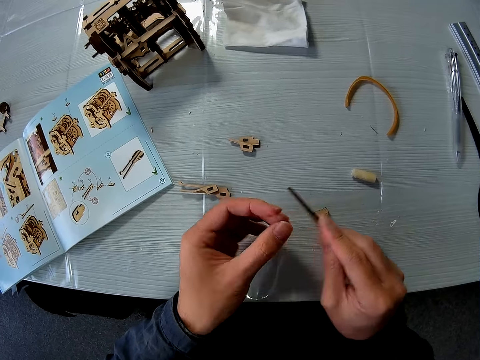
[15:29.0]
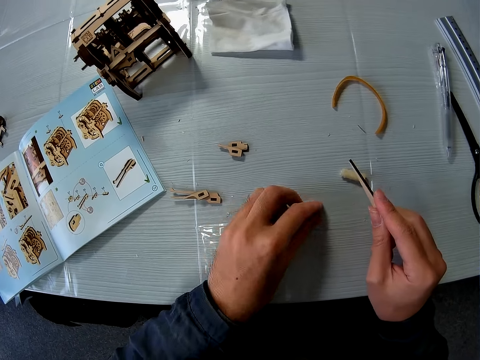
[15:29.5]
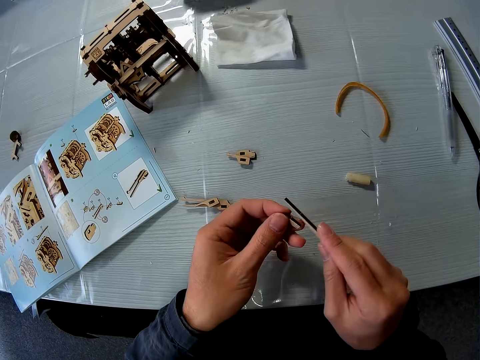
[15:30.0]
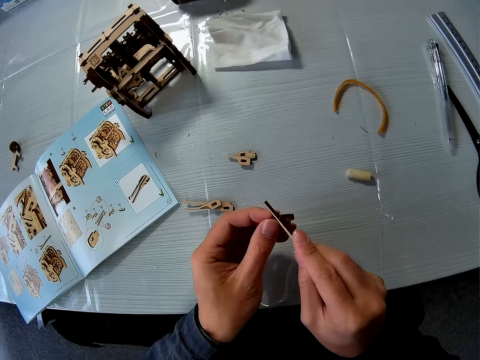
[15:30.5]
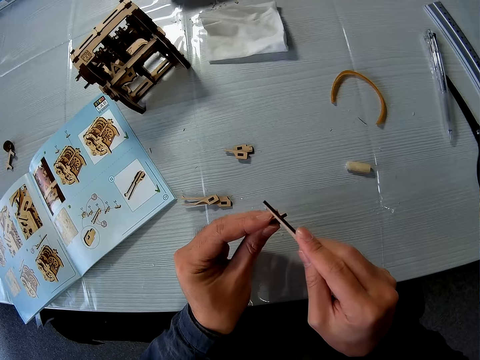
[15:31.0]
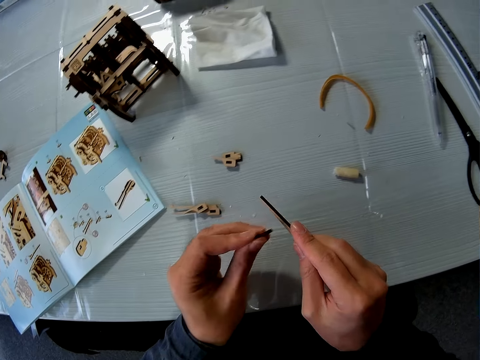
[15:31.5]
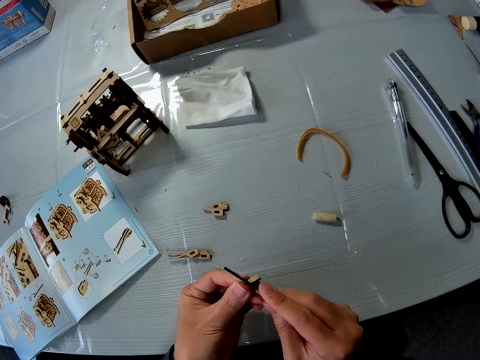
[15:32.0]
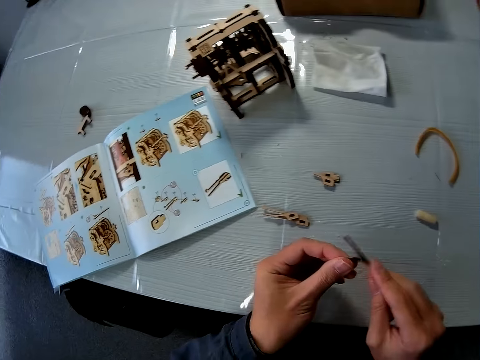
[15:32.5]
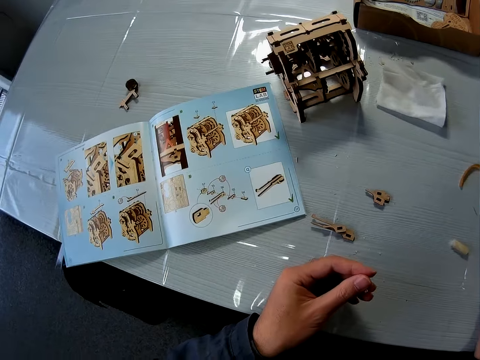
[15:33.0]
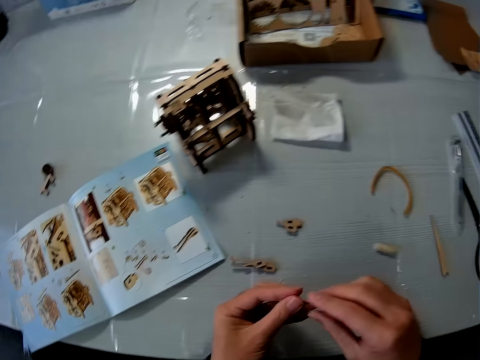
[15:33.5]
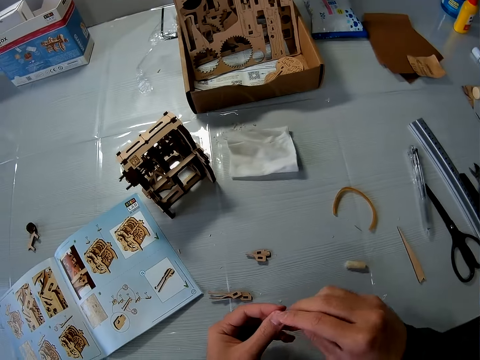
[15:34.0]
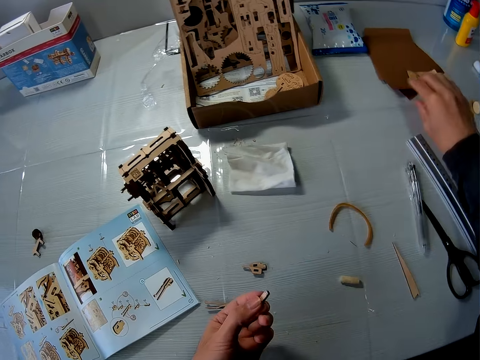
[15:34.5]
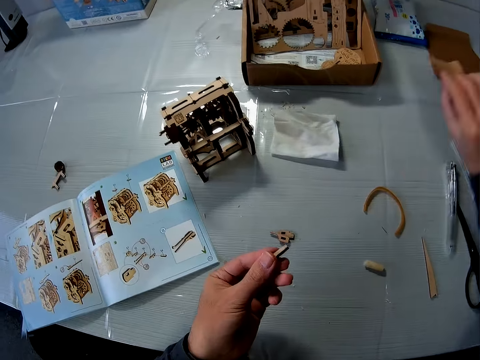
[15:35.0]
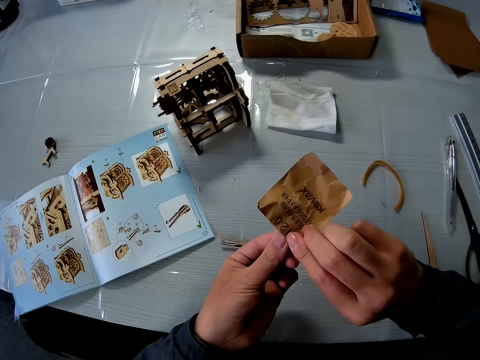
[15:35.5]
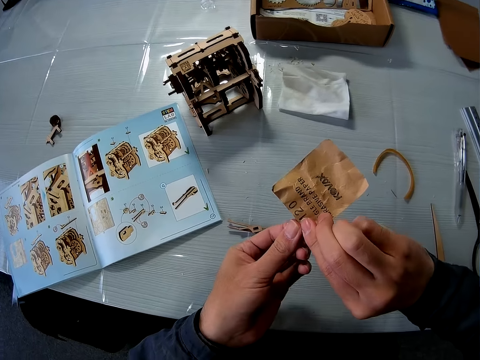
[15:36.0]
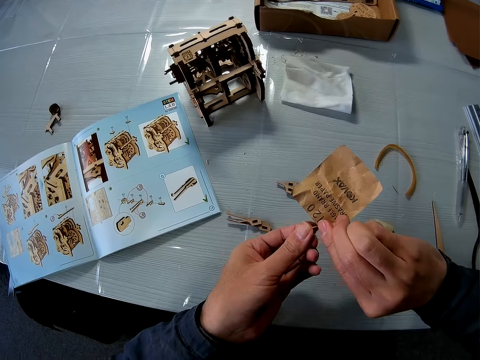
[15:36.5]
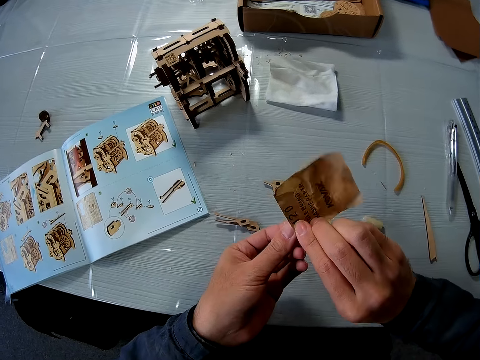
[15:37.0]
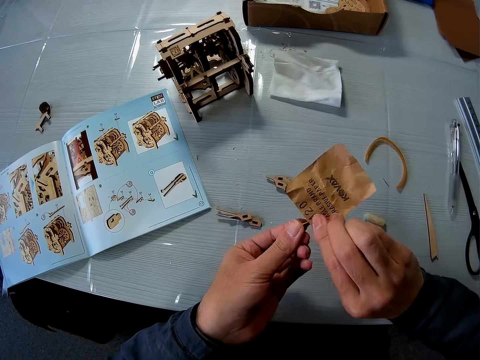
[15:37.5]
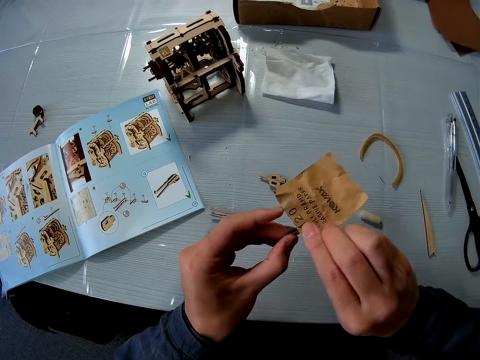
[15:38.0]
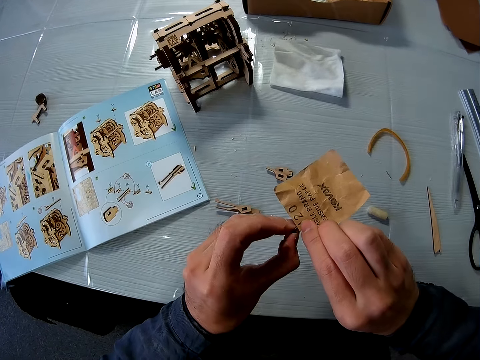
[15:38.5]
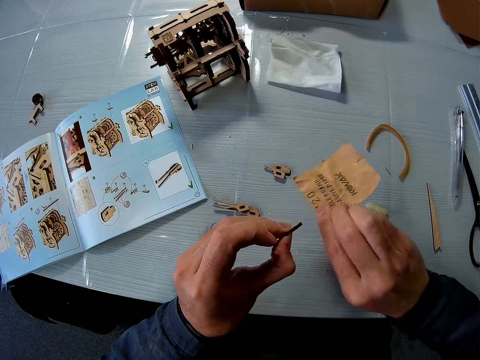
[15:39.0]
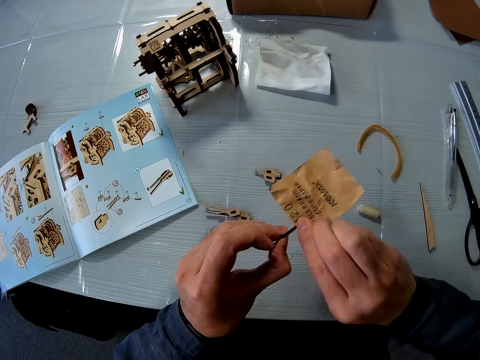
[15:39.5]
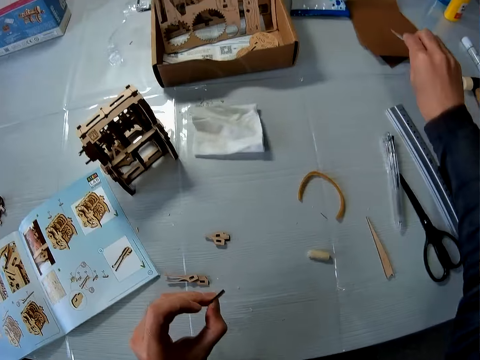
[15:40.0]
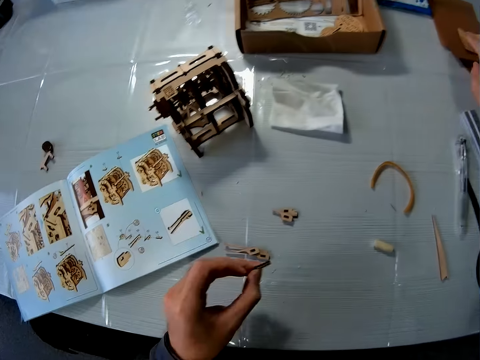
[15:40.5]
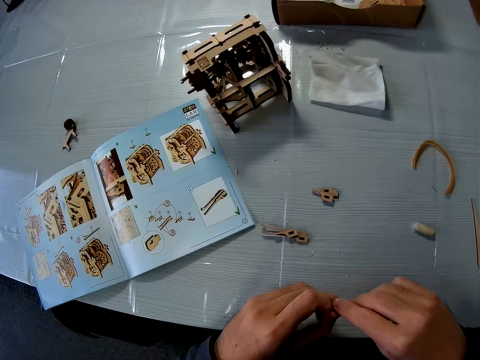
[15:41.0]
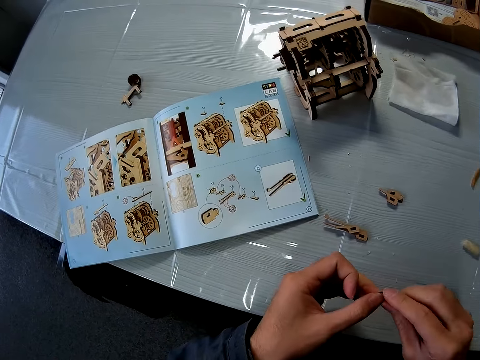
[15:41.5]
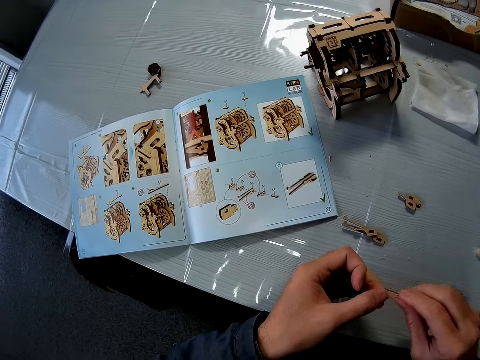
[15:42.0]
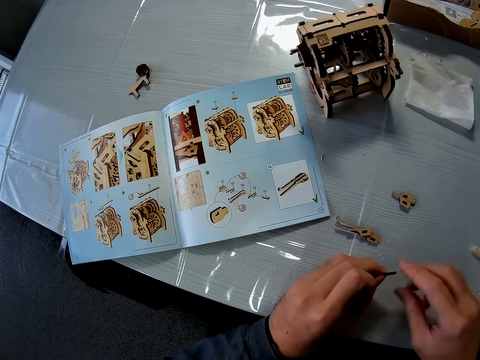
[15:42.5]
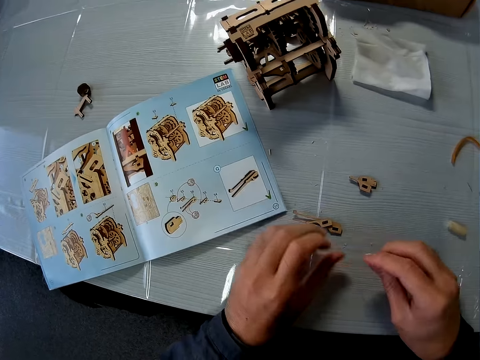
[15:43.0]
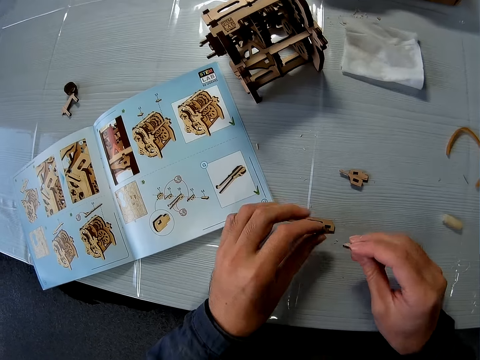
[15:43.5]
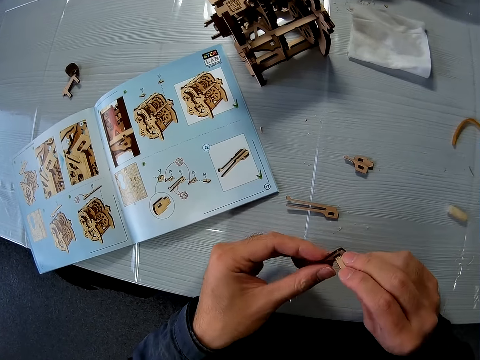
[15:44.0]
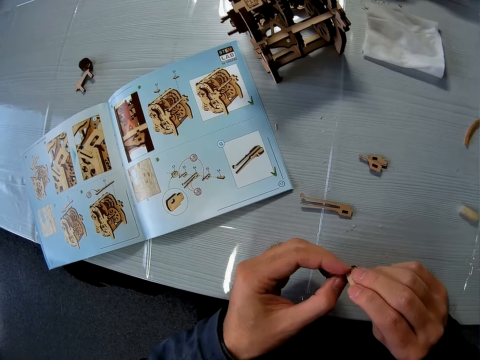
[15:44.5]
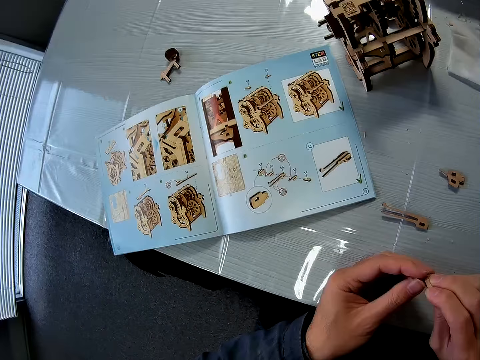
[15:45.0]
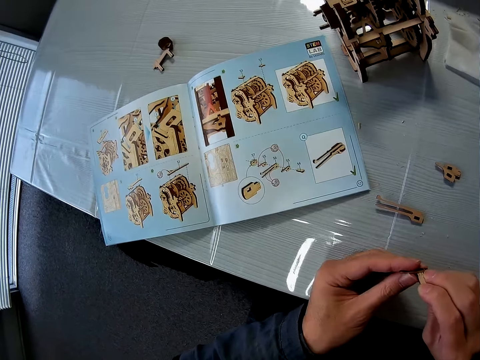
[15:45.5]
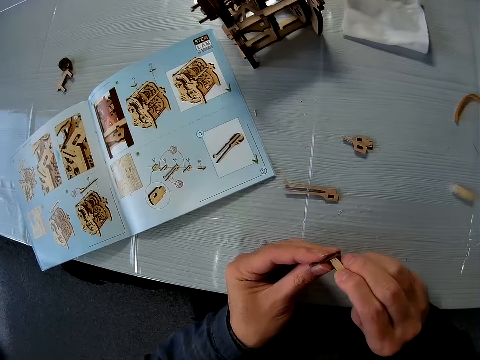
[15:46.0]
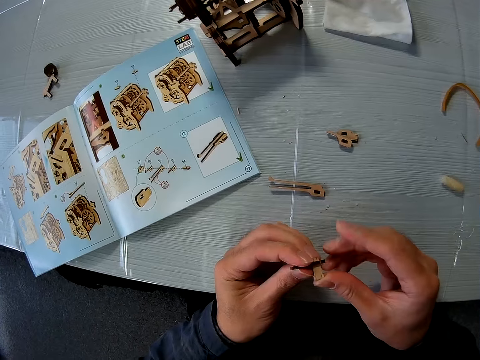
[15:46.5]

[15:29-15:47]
The camera wearer drops the wood file on the table. He picks up a sandpaper on the table and files the wood piece in his hand with the sandpaper. He drops the sandpaper on the table. He wipes the model piece with his hand. He picks up the wood piece on the table and attaches the two wood pieces together.

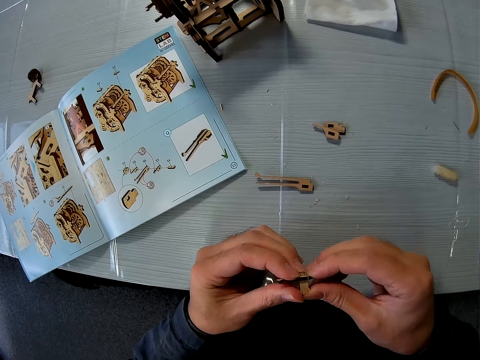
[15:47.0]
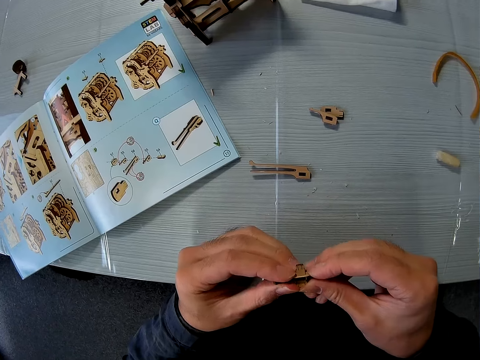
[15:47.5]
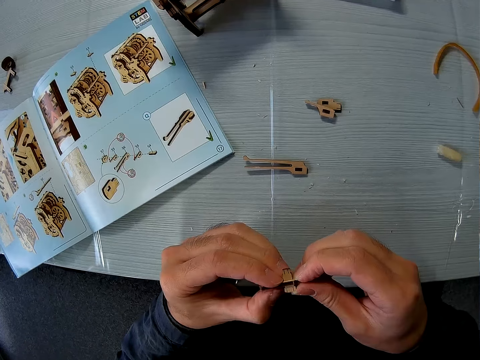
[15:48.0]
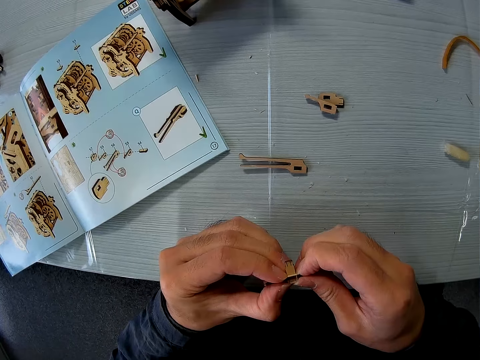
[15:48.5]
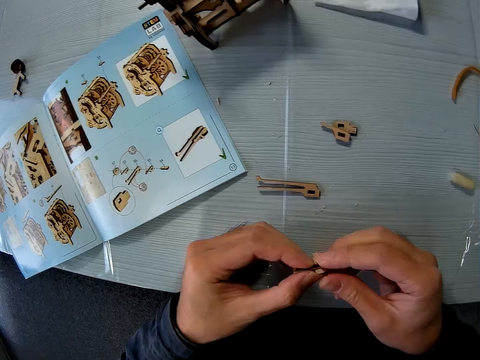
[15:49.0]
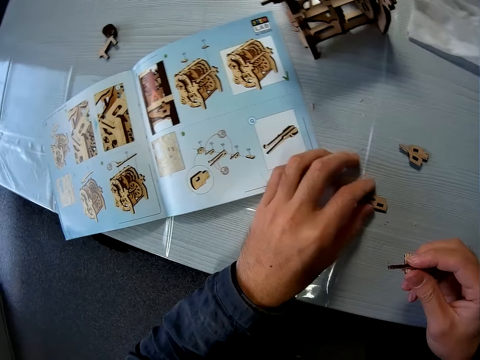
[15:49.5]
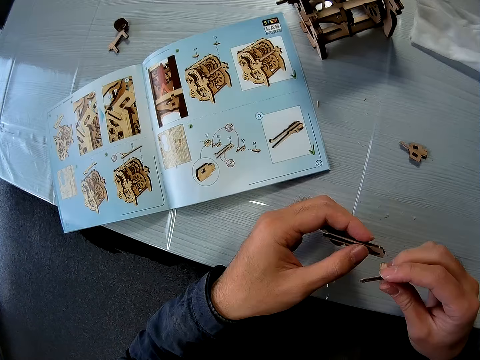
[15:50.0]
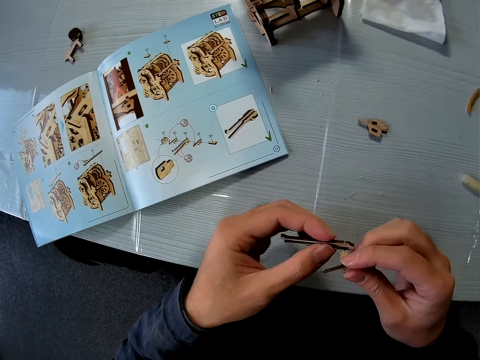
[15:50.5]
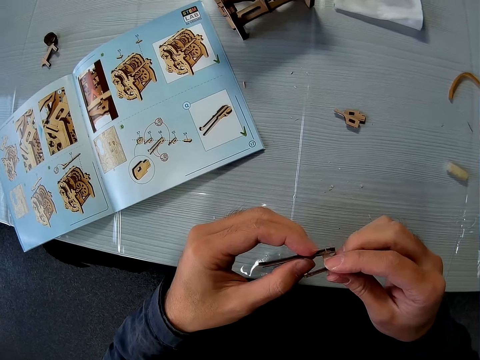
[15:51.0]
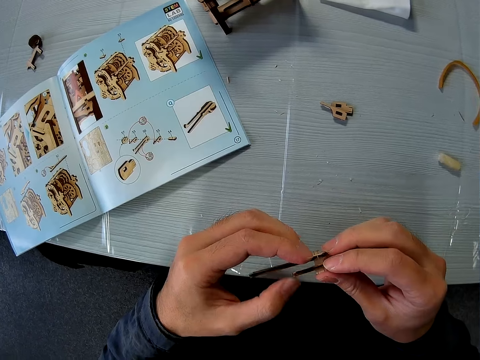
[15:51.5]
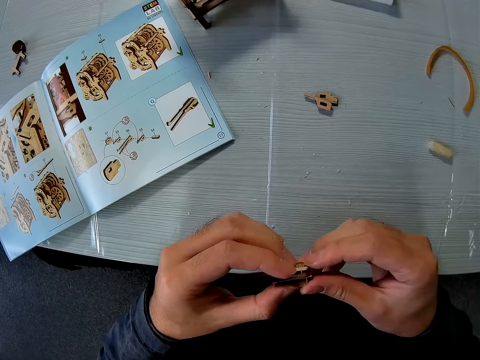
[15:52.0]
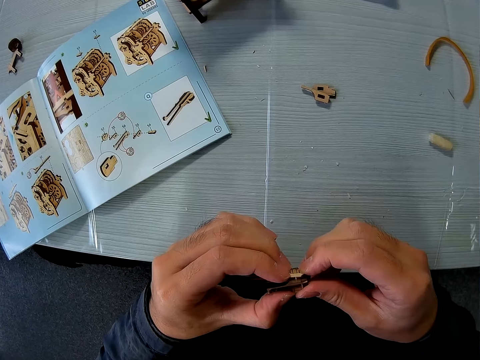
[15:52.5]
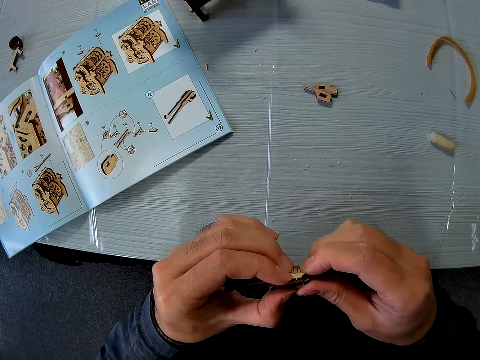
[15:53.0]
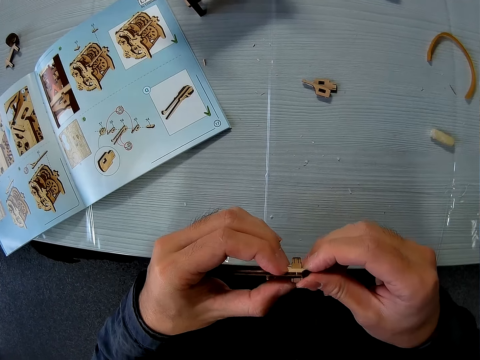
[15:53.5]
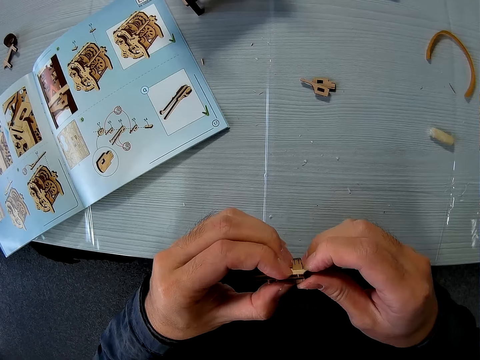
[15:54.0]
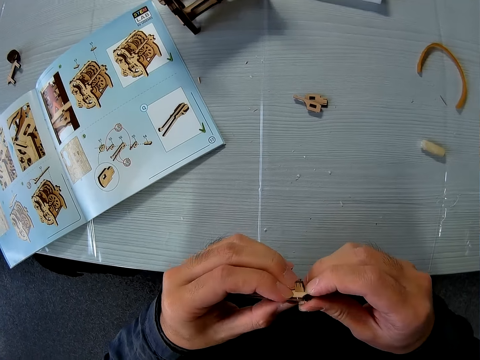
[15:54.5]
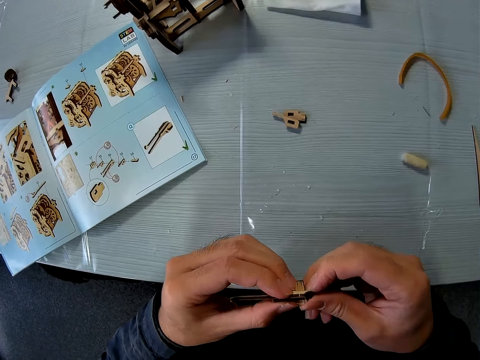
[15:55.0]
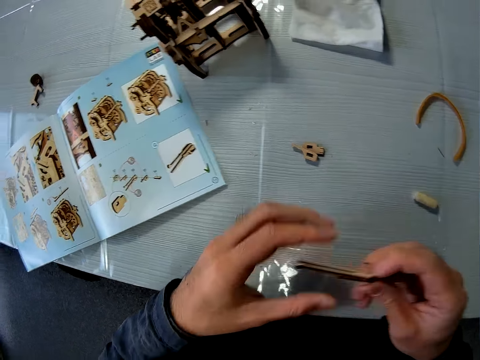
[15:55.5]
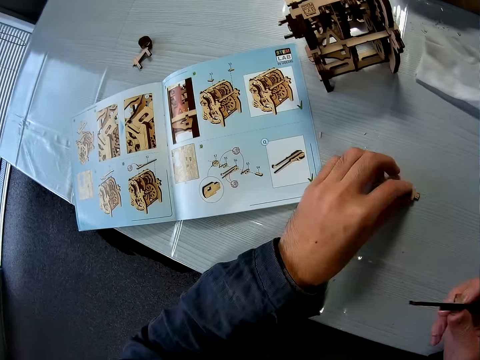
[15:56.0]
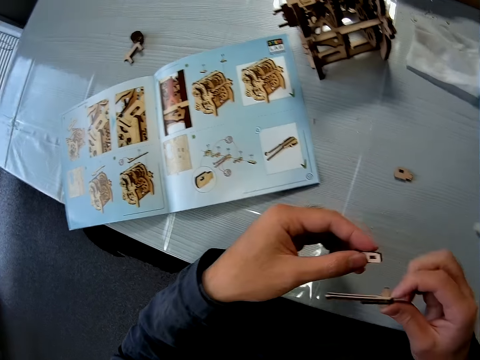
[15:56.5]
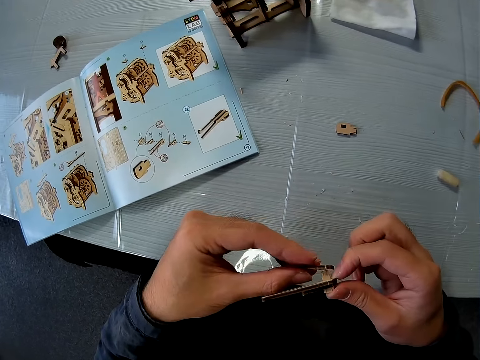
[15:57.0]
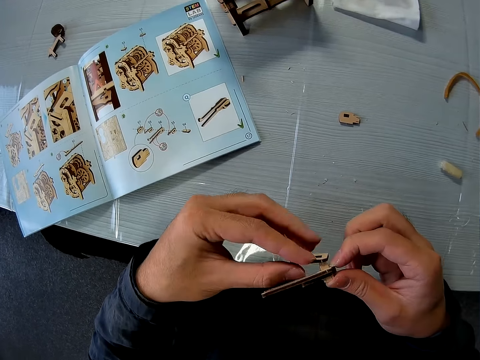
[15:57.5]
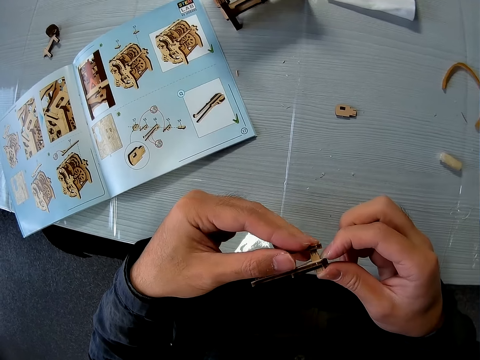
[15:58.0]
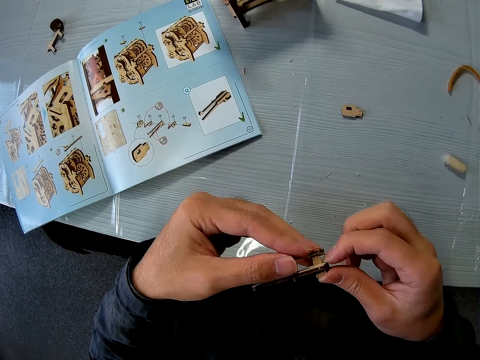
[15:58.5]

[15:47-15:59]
The camera wearer picks up another wood piece on the table and attaches the wood piece with the wood piece in his hand. He picks up another wood piece on the table and attaches the wood piece with the wood piece in his hand.
